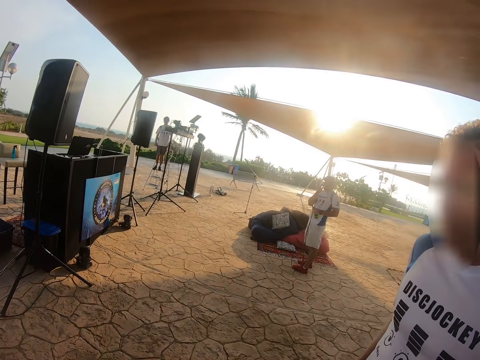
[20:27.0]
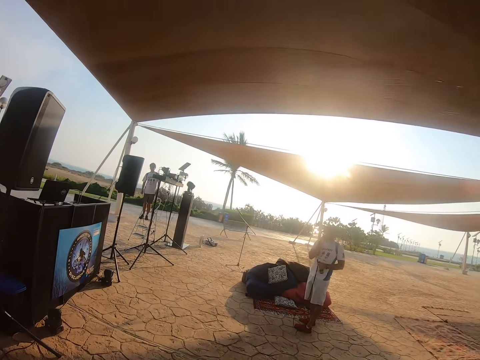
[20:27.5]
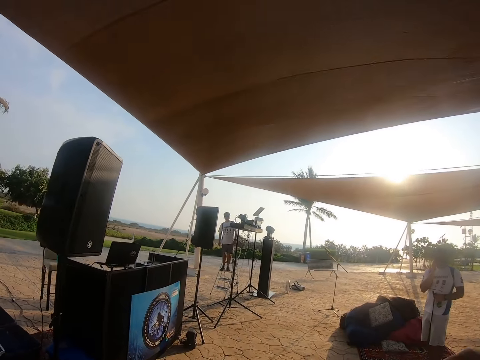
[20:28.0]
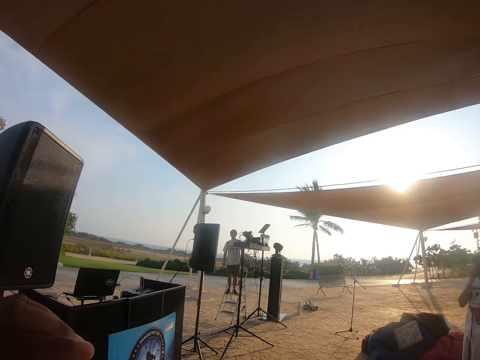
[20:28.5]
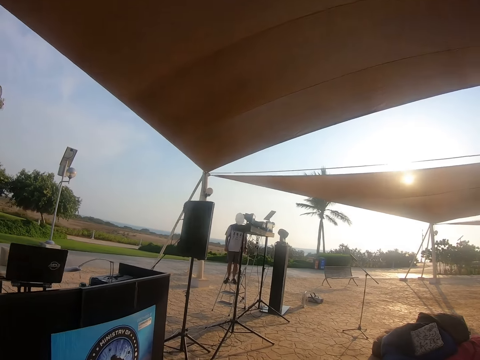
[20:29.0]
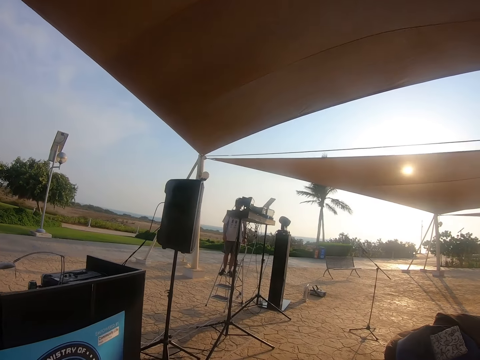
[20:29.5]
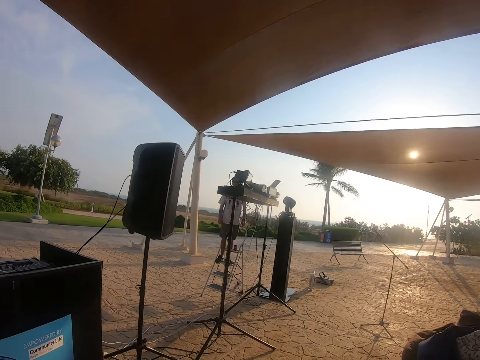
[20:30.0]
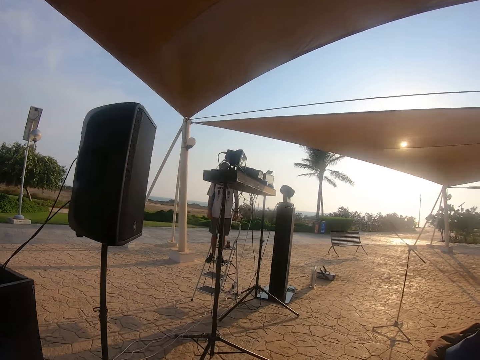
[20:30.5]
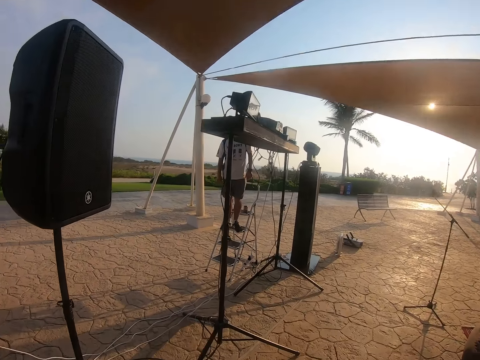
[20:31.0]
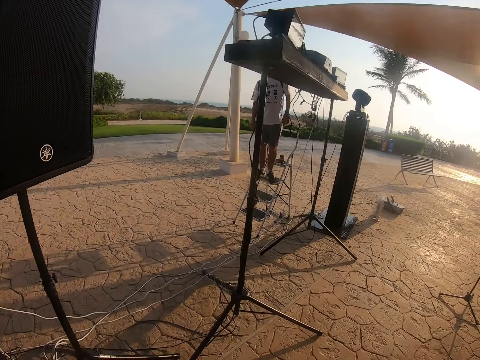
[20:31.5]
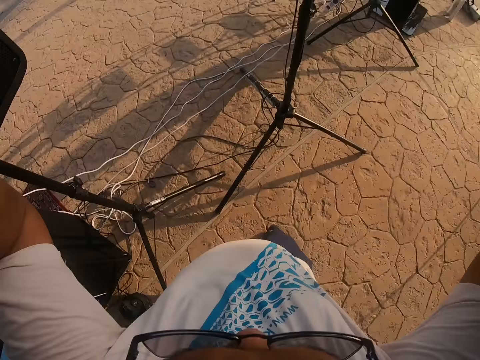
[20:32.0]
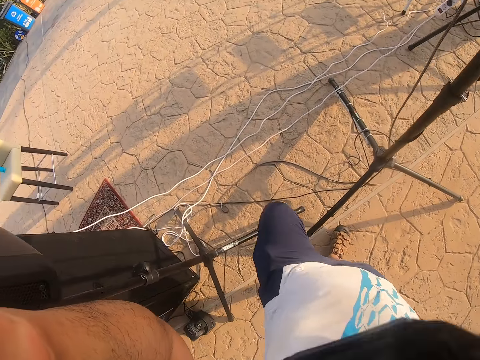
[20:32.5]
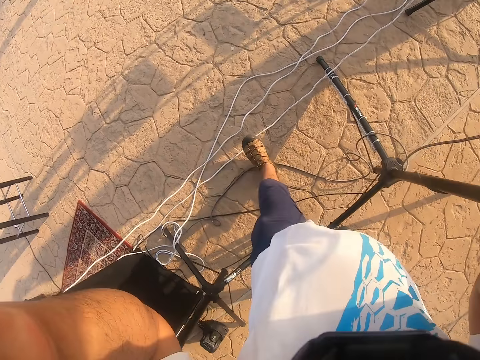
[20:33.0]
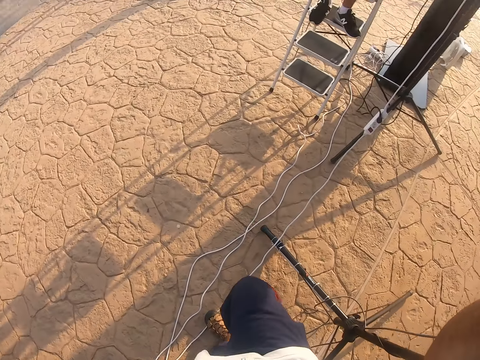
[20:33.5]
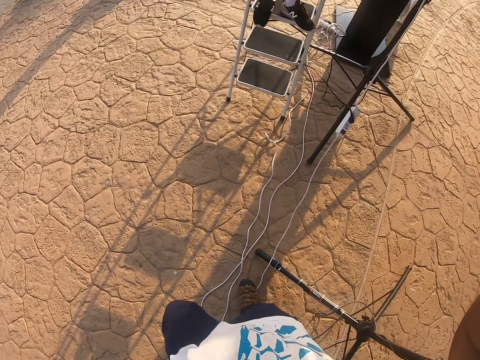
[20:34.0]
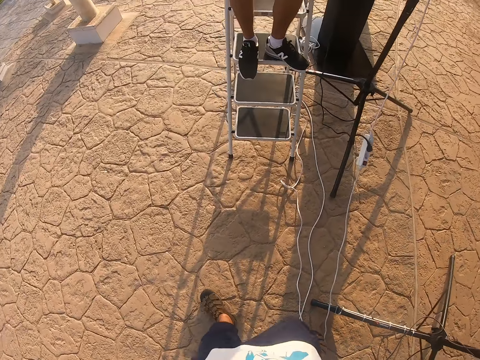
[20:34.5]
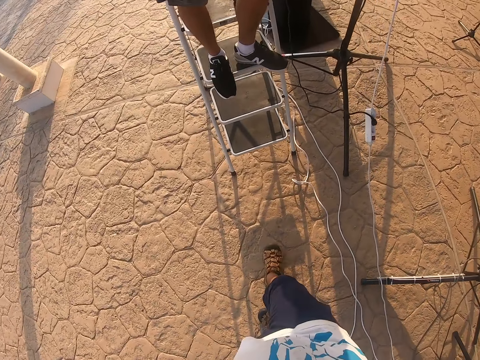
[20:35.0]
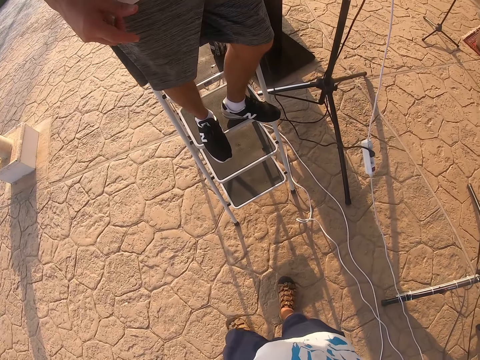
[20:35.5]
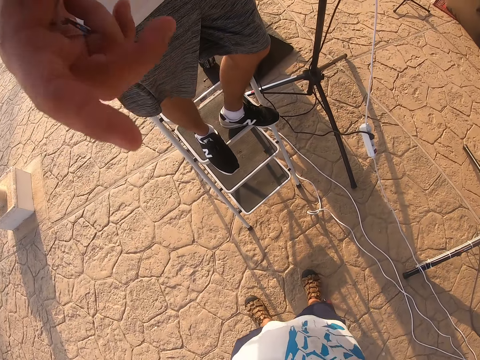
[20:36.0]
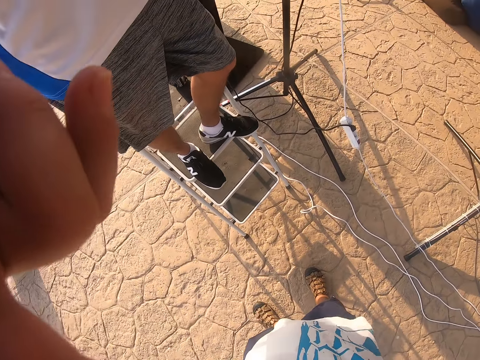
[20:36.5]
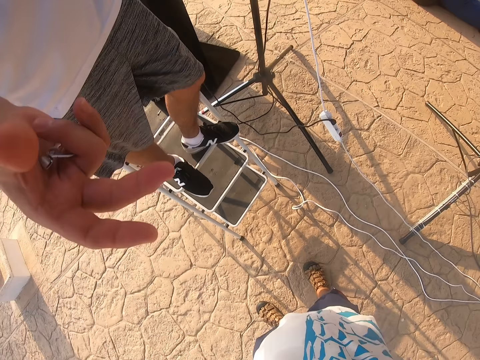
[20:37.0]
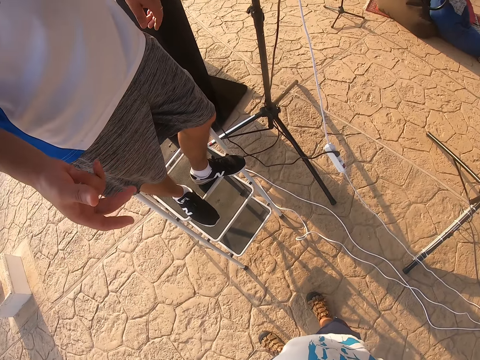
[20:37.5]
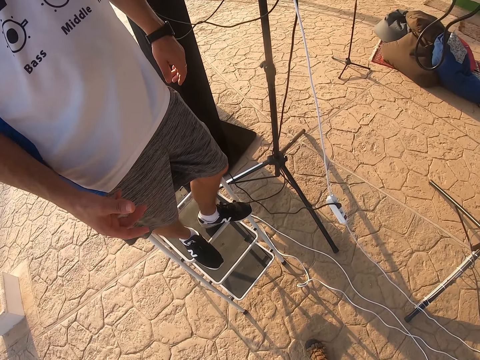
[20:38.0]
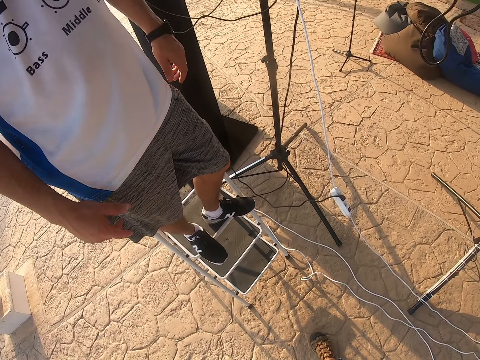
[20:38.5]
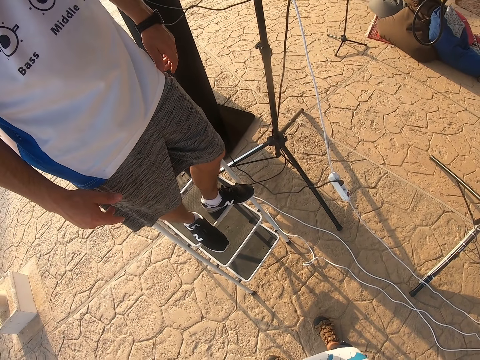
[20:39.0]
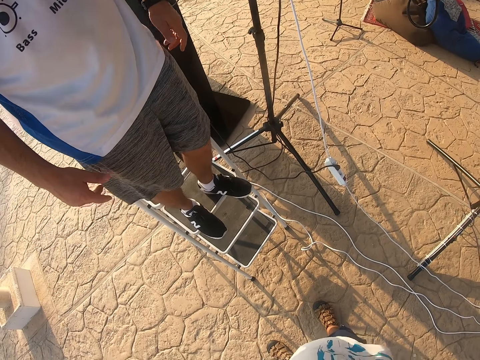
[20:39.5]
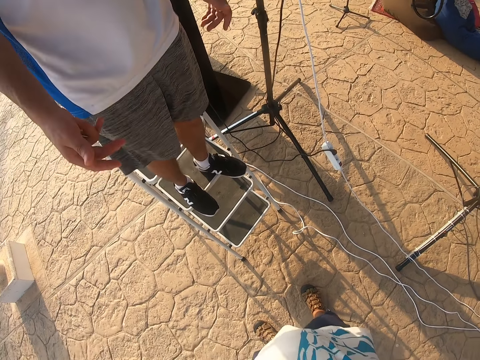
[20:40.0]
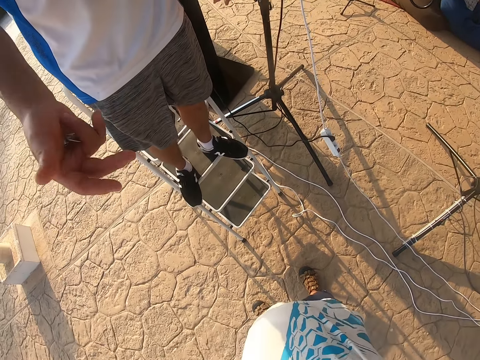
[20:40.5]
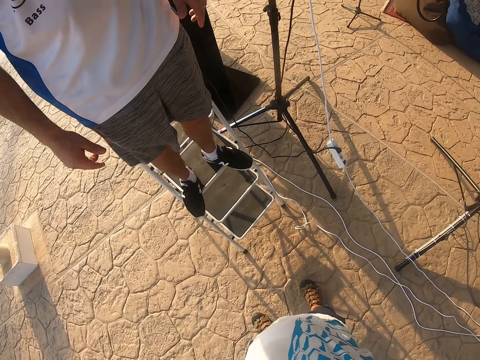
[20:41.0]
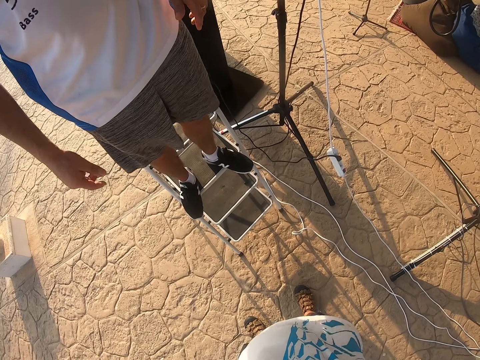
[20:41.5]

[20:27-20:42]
The camera wearer walks on the compound. They look at a man.

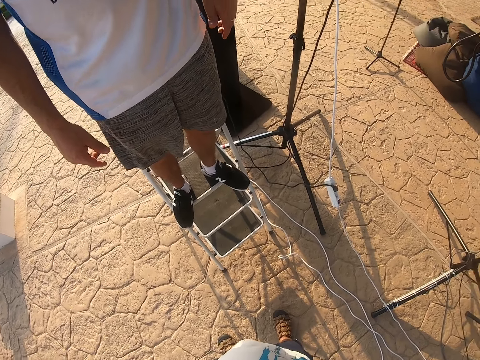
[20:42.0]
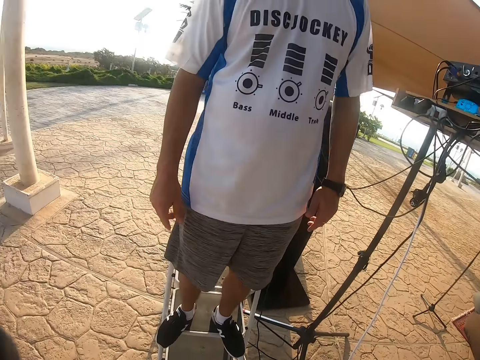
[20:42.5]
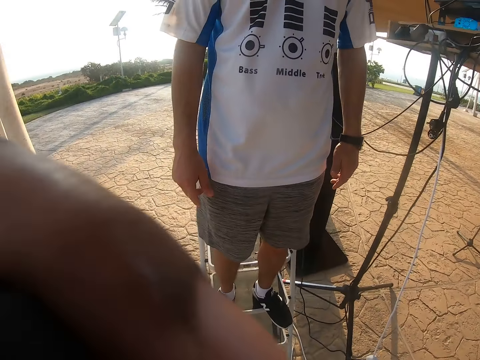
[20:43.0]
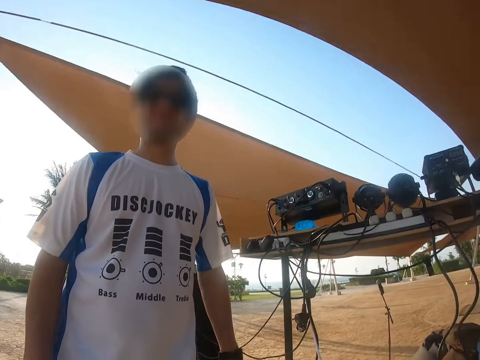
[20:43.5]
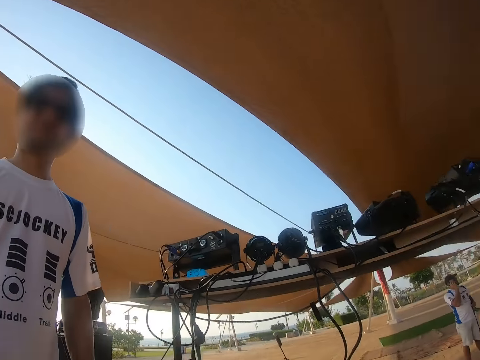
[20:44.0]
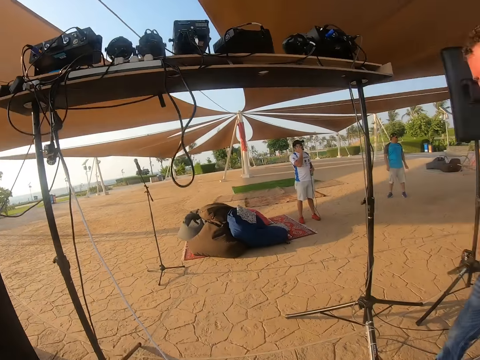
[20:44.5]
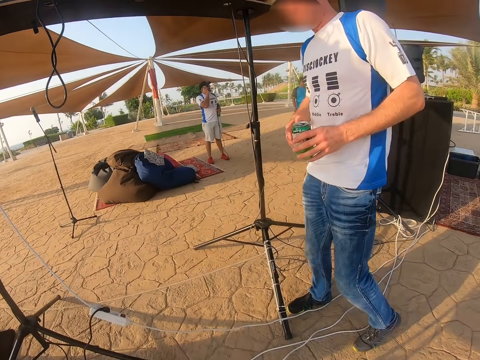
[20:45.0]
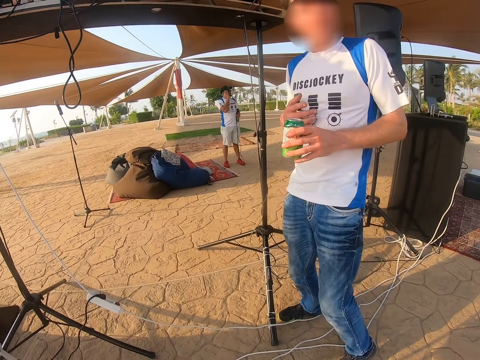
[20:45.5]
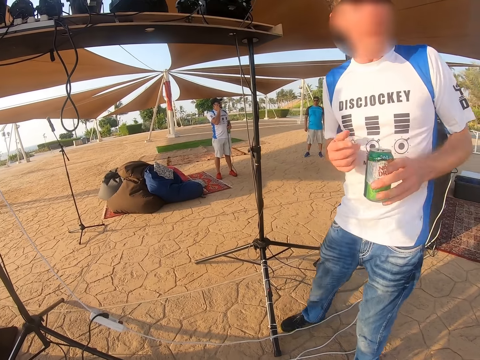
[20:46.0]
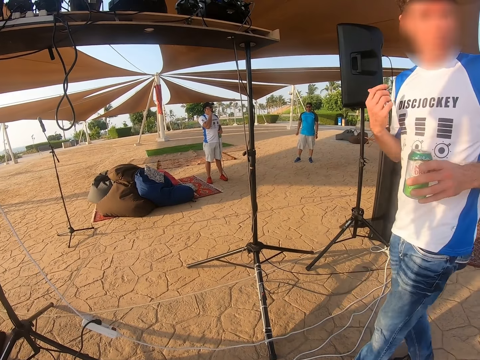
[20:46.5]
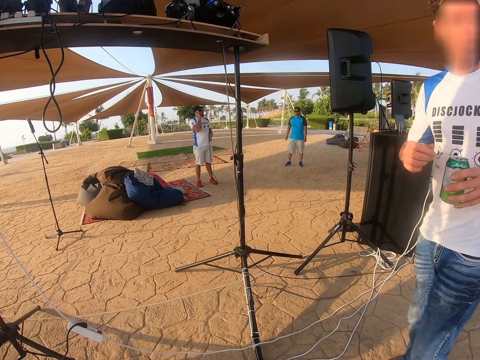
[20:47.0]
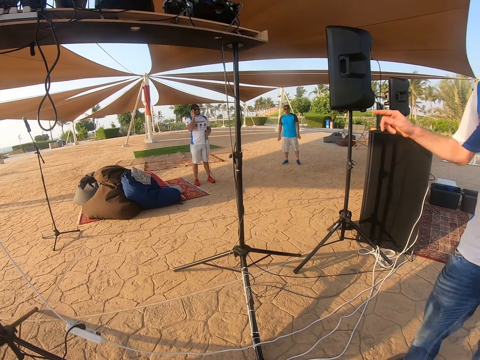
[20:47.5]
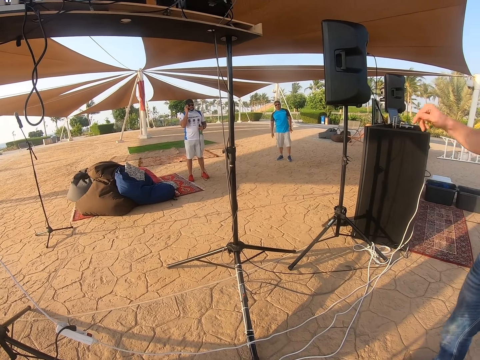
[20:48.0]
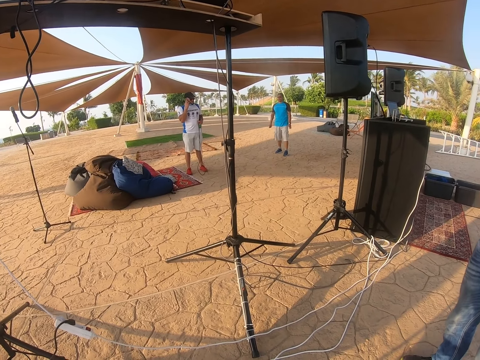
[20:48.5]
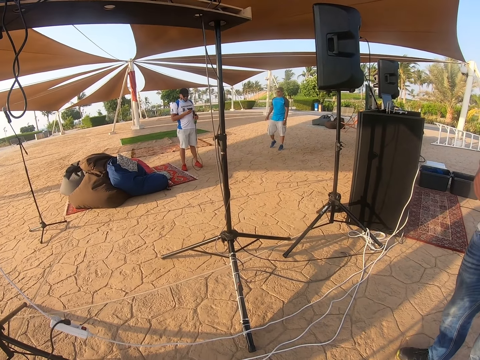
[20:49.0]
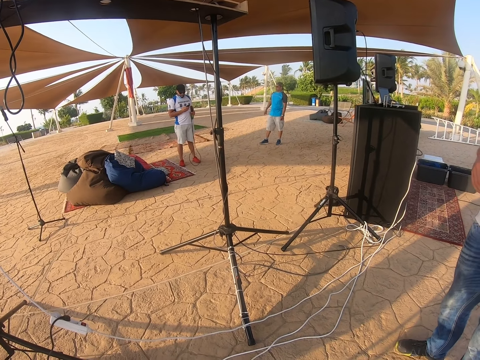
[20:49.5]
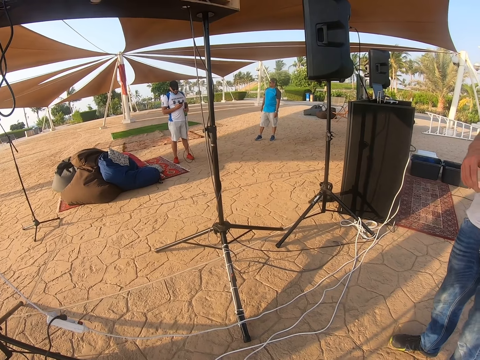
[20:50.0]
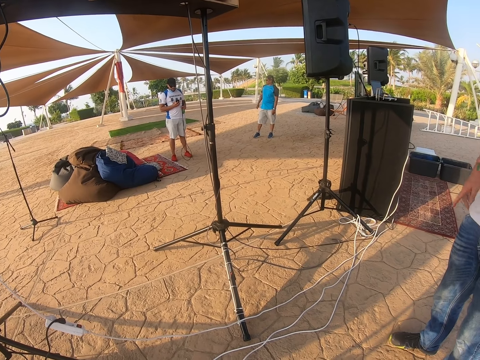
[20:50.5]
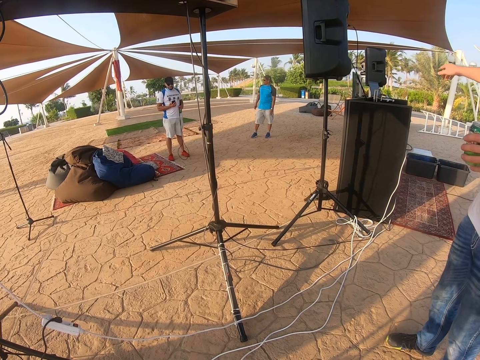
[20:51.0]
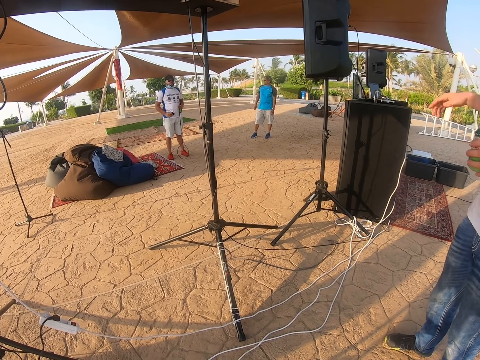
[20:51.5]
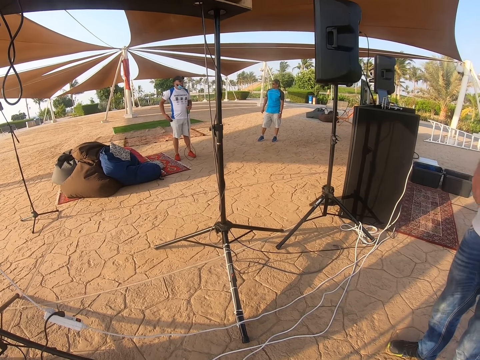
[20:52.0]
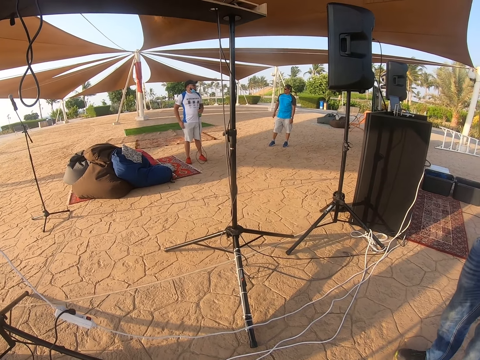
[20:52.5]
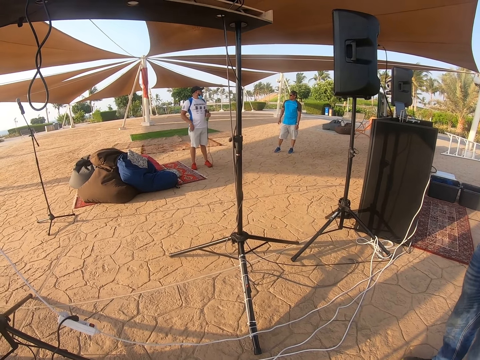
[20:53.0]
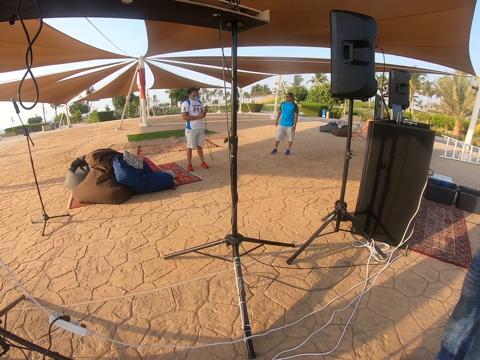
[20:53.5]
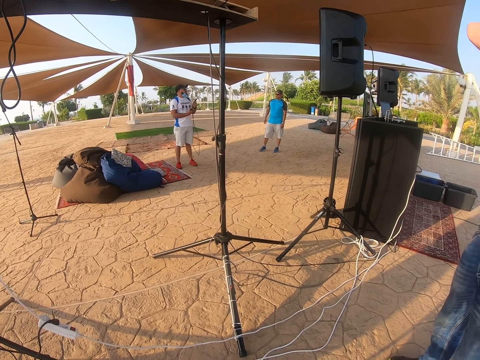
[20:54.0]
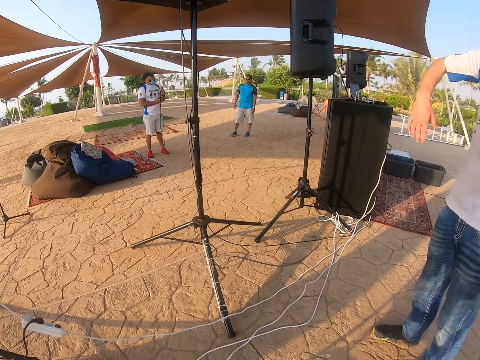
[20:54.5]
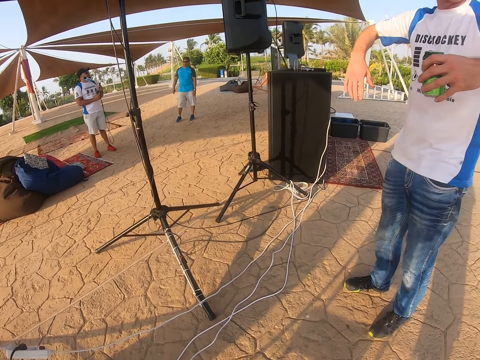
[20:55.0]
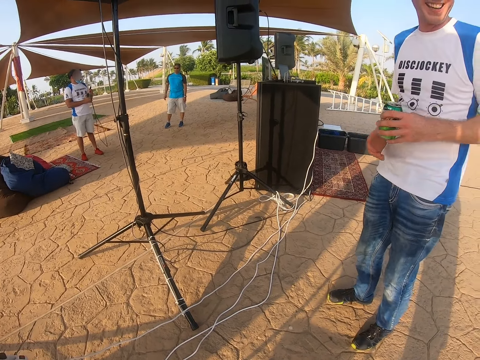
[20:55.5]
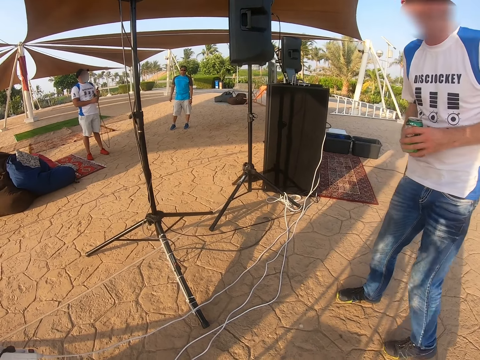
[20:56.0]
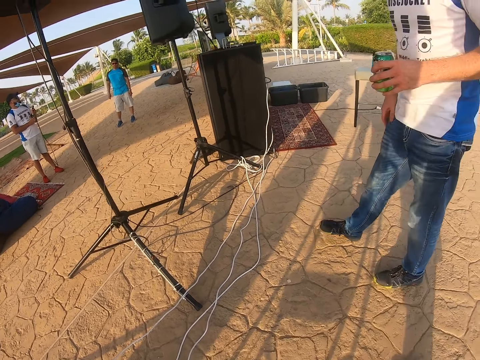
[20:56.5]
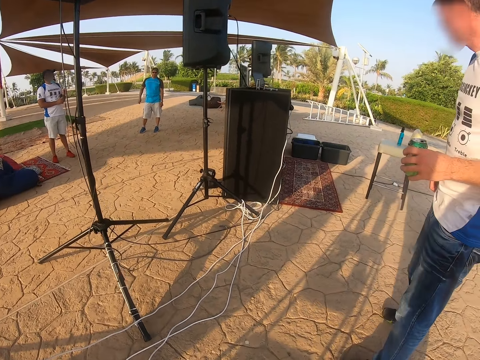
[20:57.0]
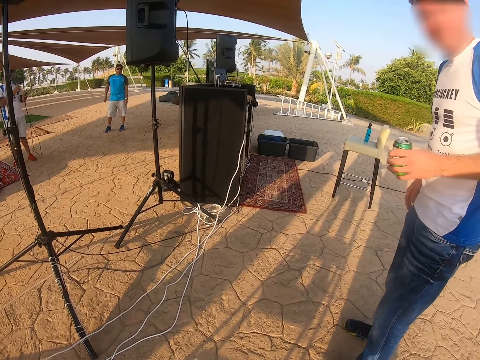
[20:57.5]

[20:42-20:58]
A man holds the container and moves the hand. The camera wearer looks at the speaker. They look around.
